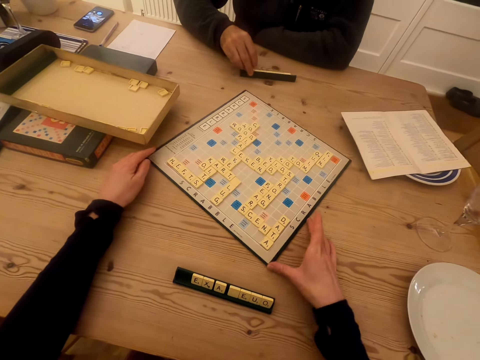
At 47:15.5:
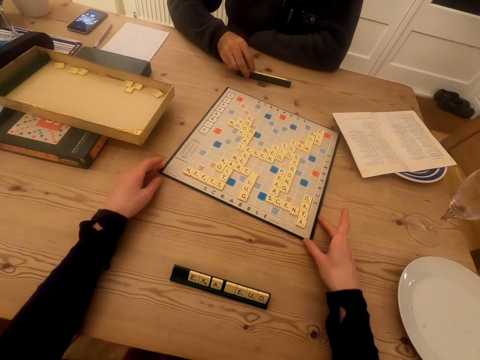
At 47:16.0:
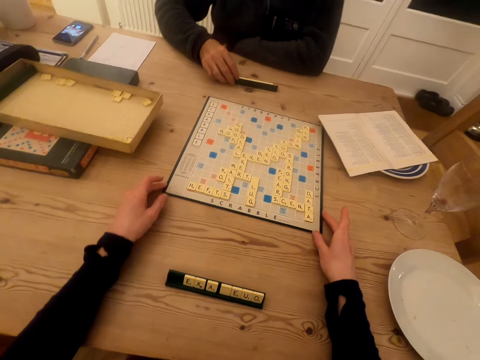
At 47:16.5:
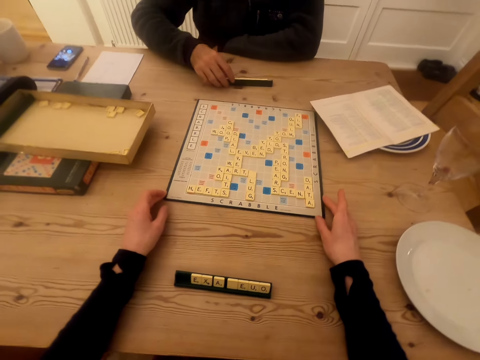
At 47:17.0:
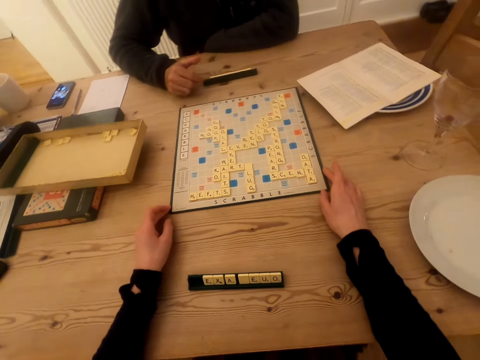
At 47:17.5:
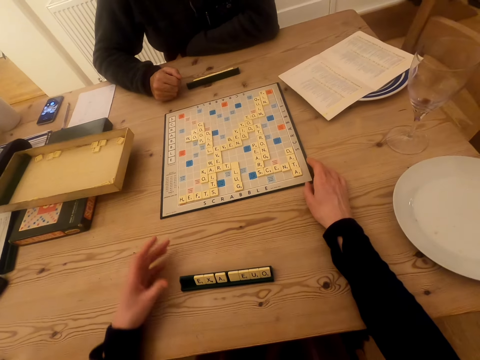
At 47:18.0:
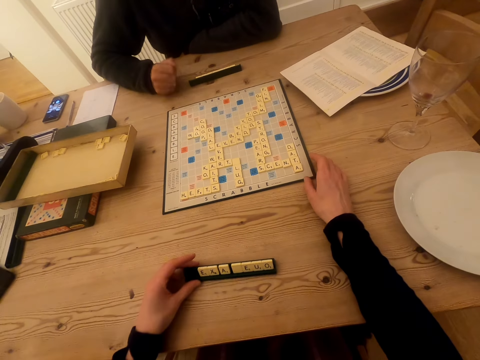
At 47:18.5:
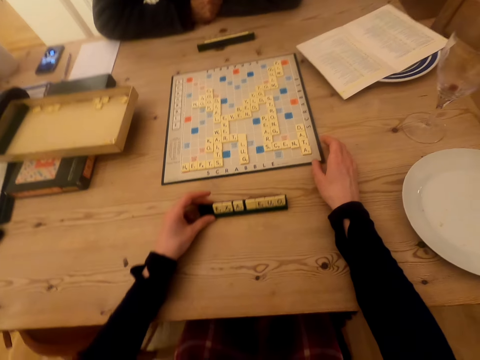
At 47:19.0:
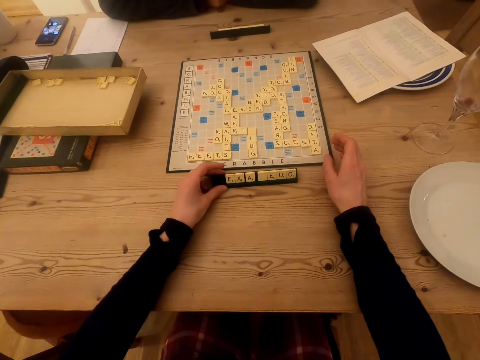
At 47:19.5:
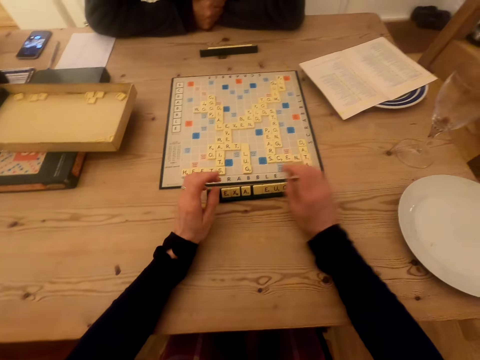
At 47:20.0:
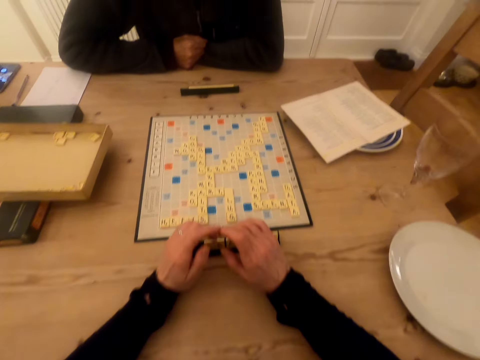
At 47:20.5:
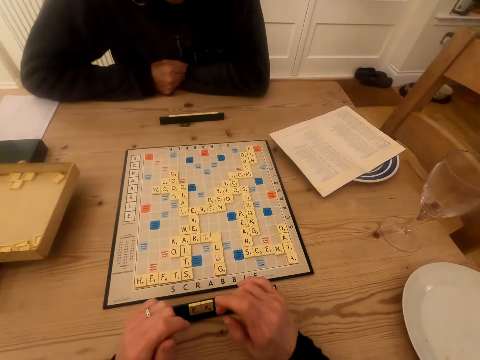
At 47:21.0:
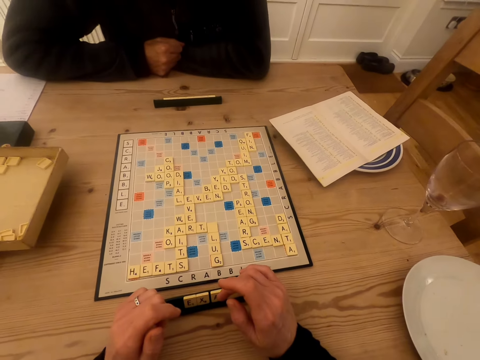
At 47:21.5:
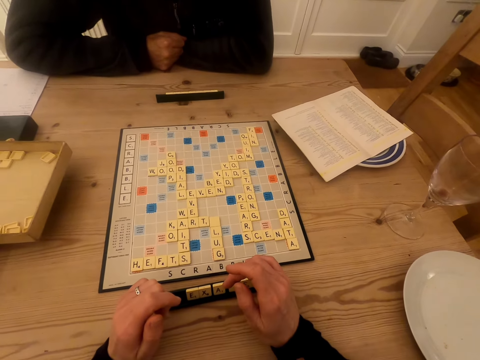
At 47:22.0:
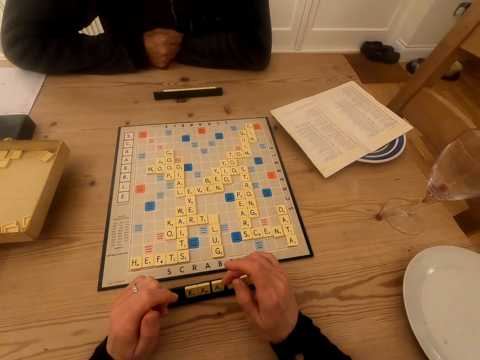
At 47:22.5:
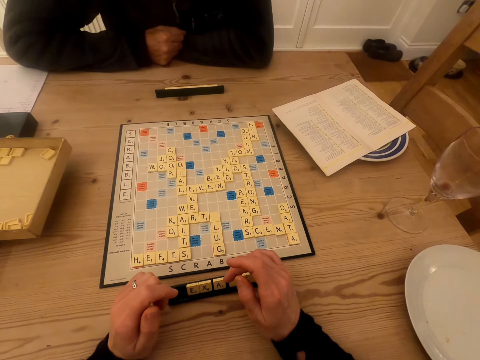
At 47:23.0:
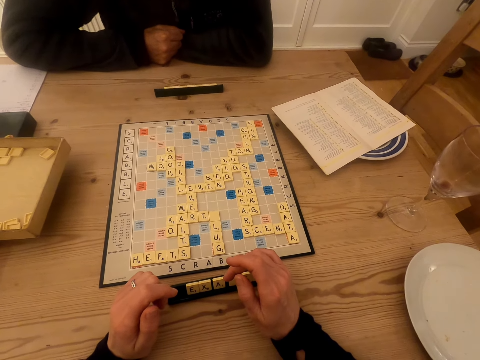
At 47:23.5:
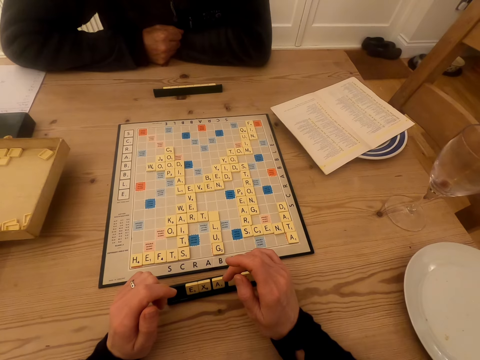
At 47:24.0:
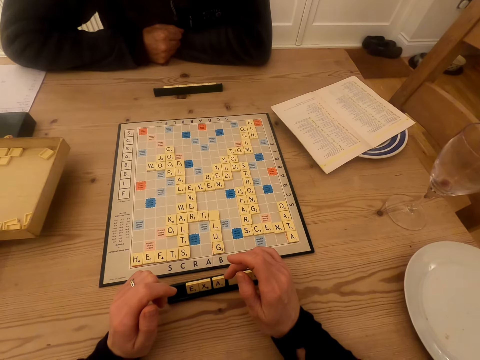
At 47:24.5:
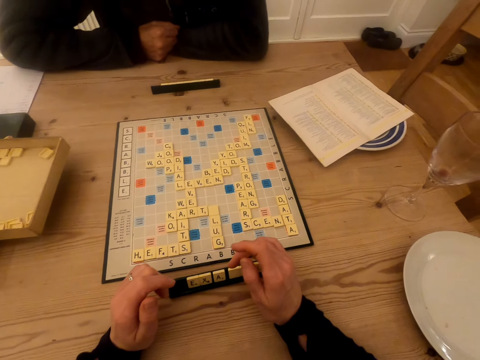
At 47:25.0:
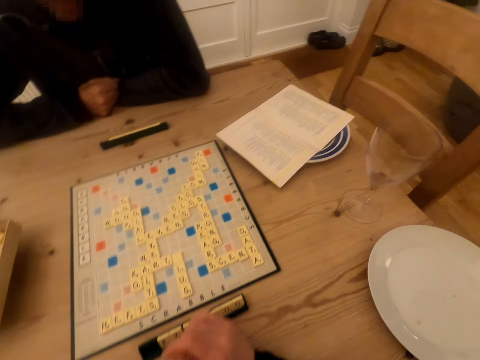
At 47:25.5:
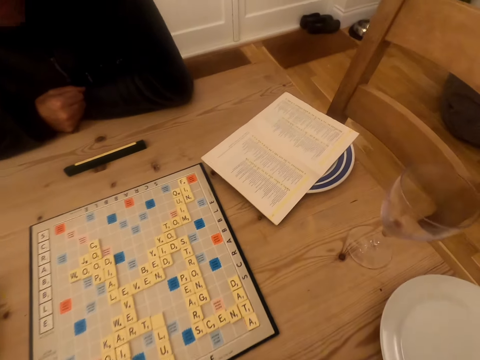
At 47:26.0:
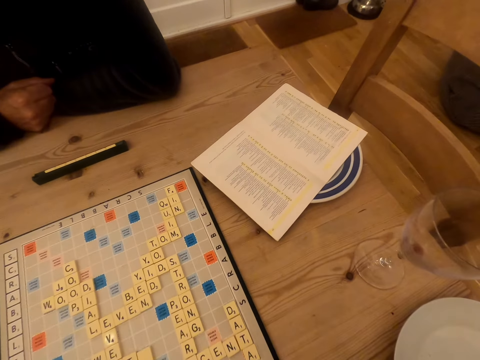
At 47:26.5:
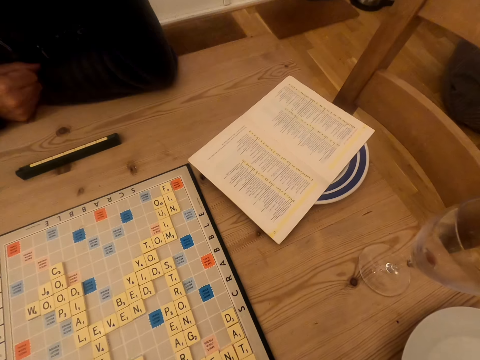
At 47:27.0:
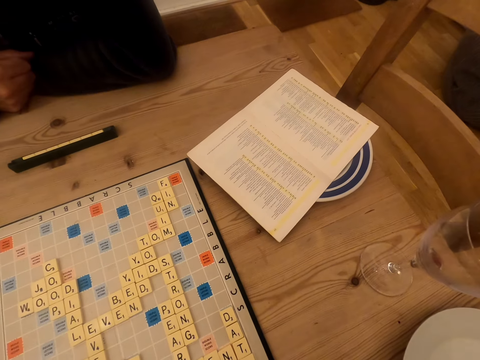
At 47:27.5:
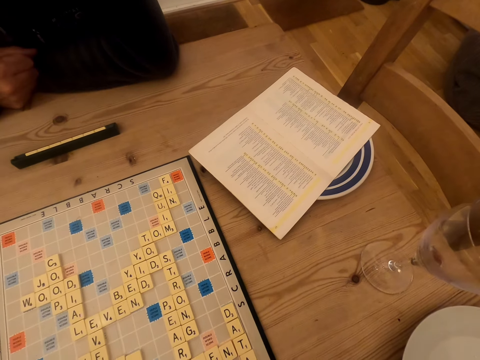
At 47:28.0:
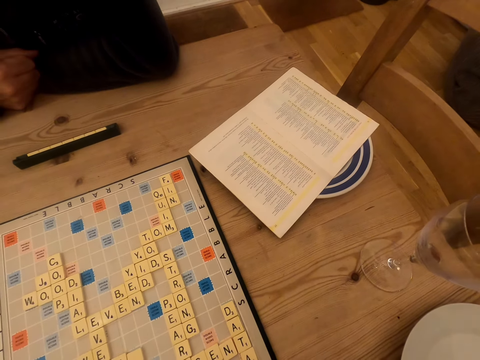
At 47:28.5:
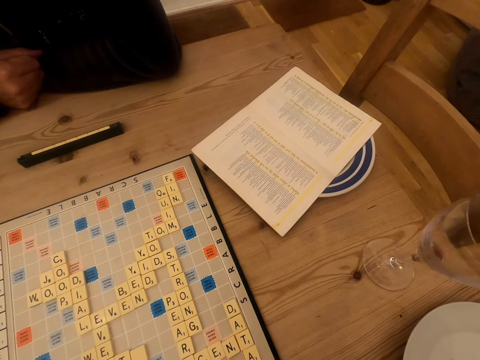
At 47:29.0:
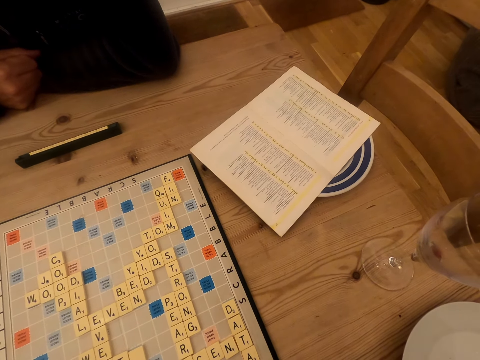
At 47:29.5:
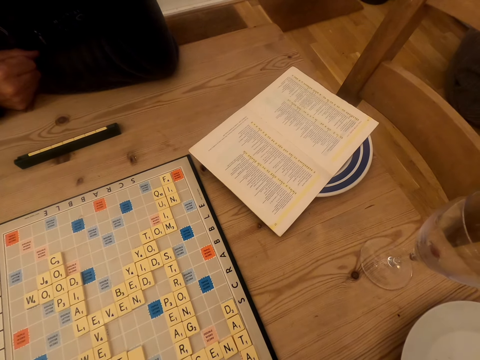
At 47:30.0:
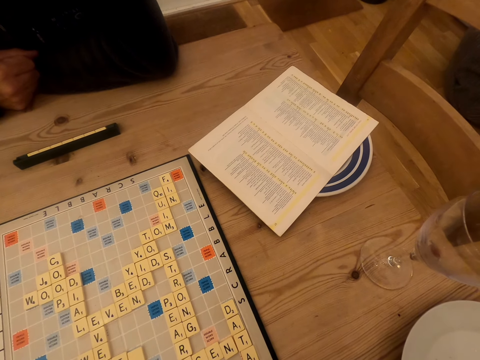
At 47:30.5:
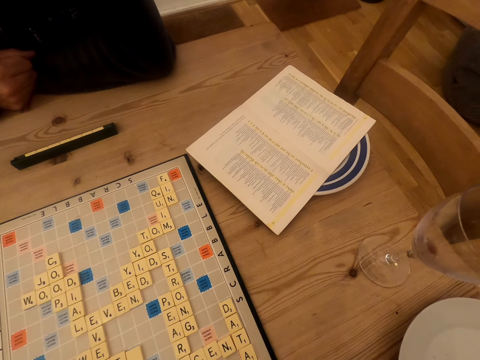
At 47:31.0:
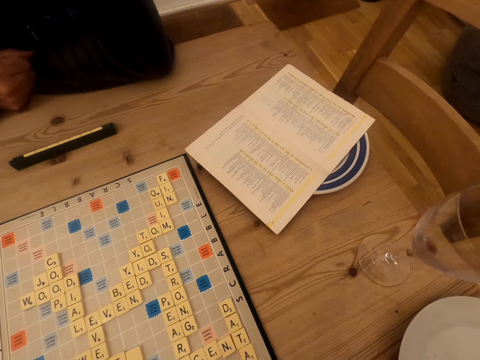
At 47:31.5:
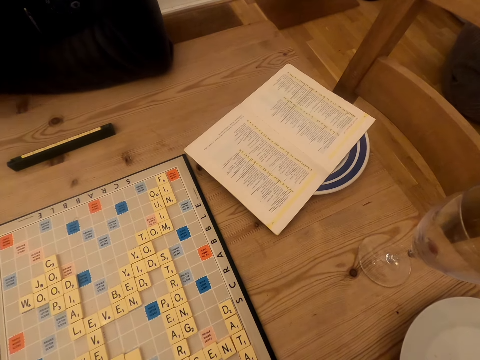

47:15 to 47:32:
The camera wearer pushes the chalkboard tile place card holder. They push scrabble letters. They look at the scrabble board. They look at the book.

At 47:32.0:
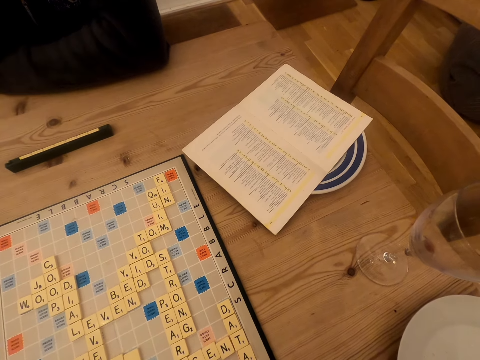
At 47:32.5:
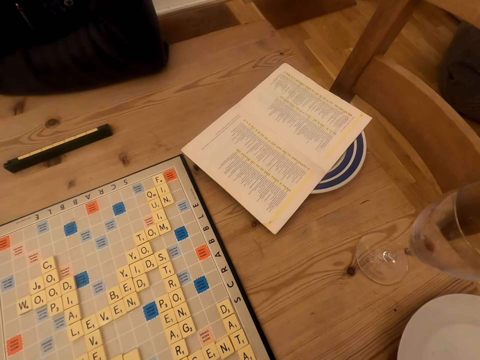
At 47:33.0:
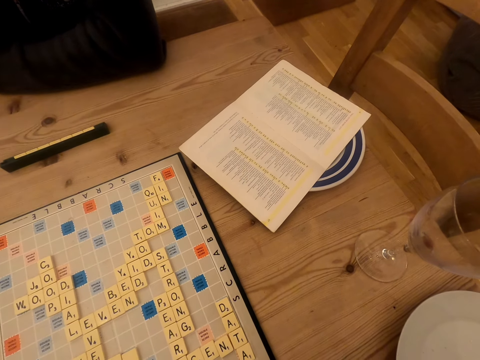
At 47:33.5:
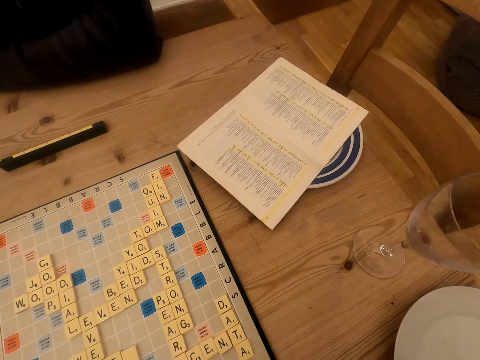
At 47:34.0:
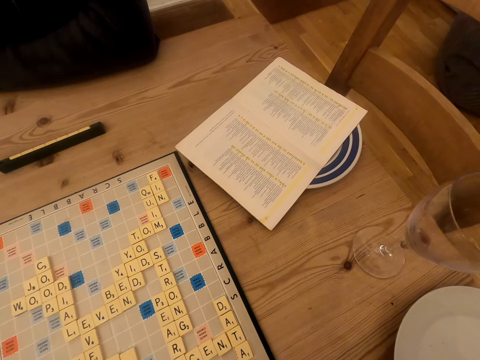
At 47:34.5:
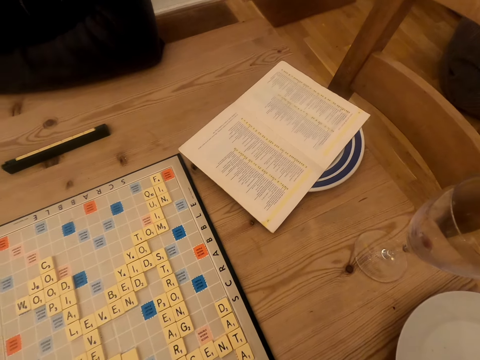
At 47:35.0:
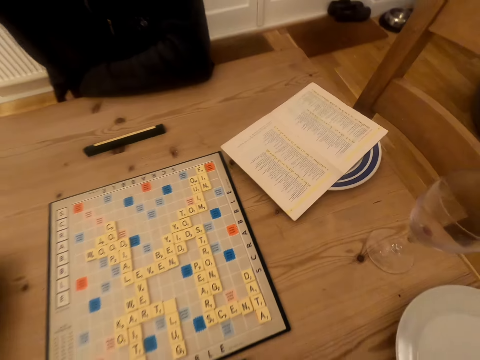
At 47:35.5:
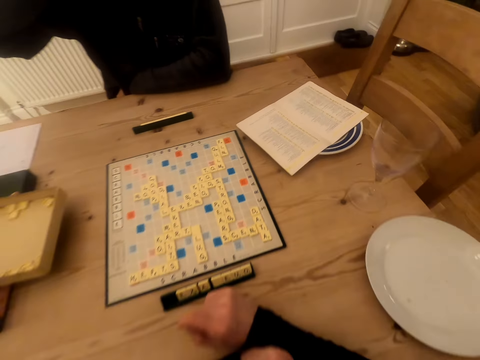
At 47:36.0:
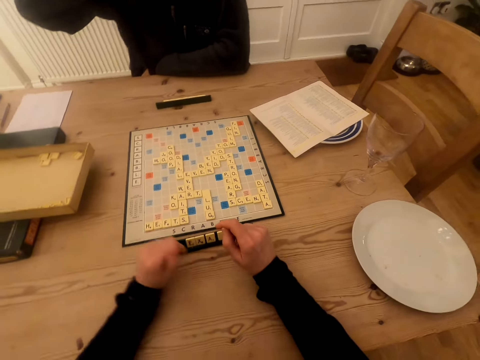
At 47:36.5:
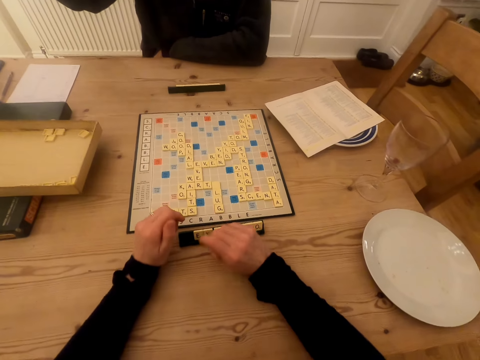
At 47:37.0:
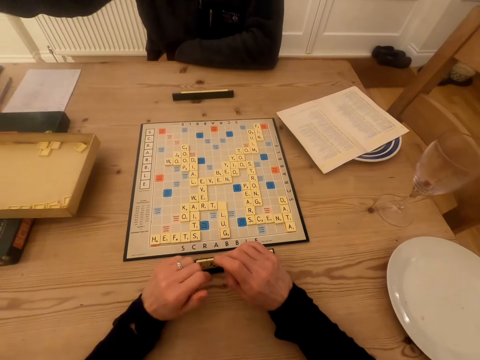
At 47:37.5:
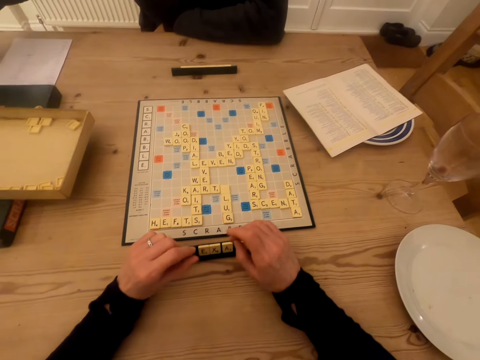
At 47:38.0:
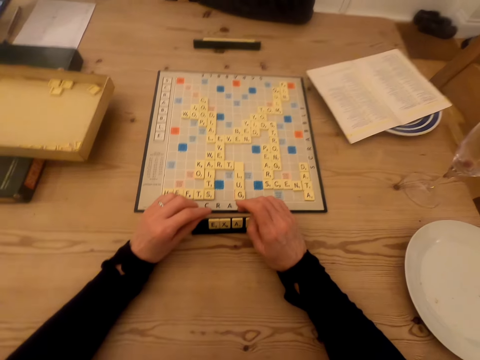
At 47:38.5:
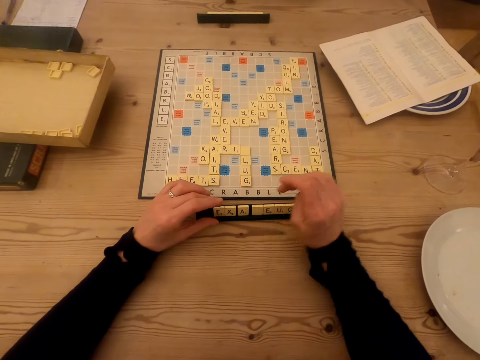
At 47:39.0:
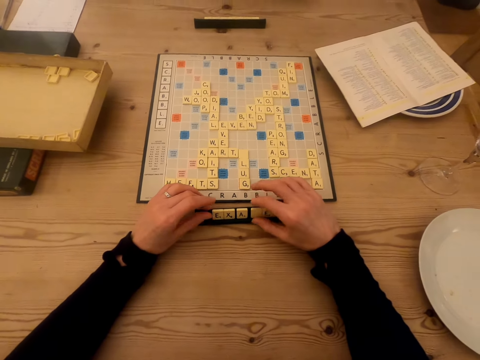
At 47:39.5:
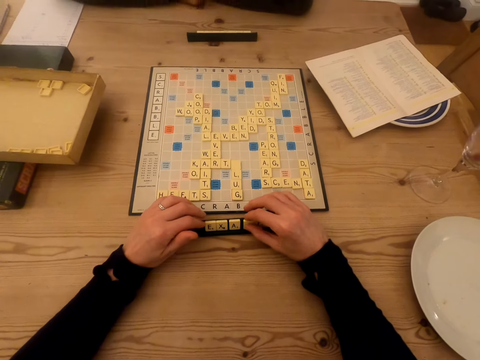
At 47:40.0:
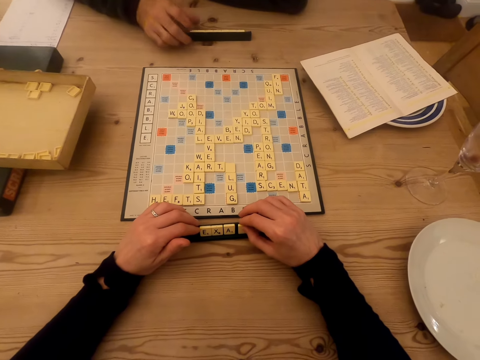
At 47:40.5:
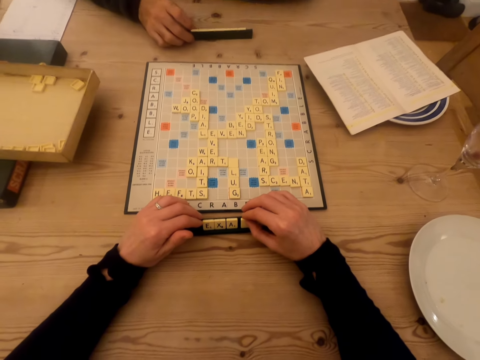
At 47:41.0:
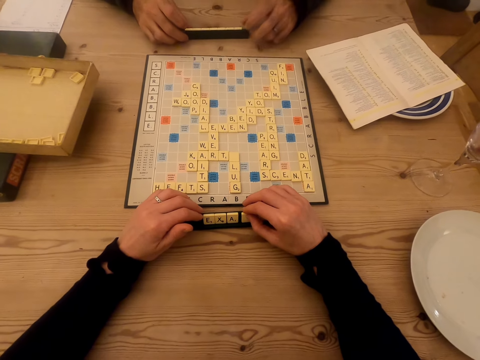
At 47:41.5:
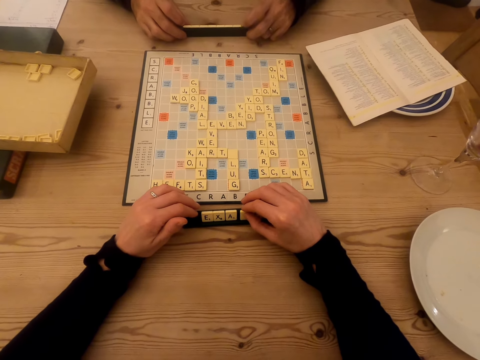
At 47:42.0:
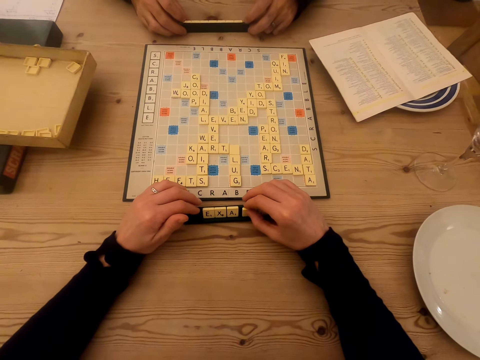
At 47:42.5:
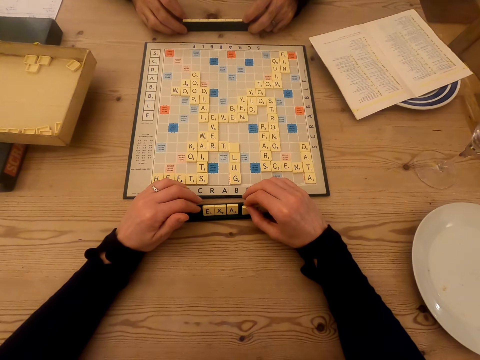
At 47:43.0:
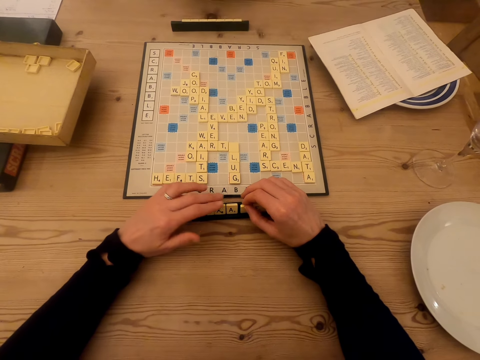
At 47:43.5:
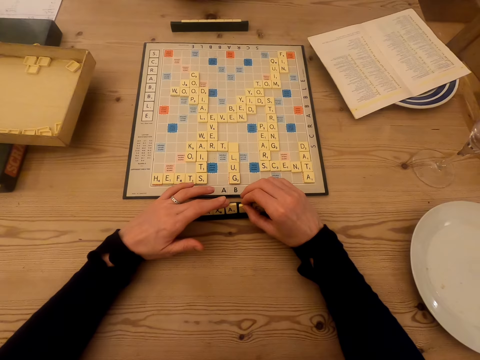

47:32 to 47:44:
The camera wearer looks at the scrabble board, plays the scrabble game and touches the tiles on the chalkboard tile place card holder. A man plays the scrabble game and picks up the tiles on the chalkboard tile place card holder.
